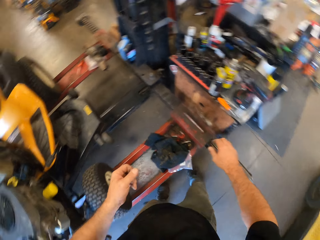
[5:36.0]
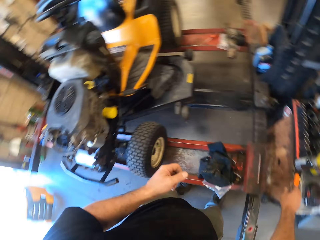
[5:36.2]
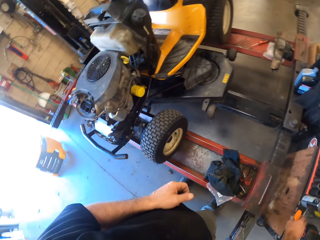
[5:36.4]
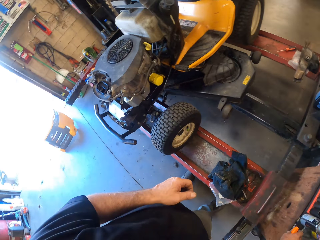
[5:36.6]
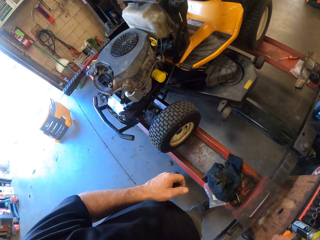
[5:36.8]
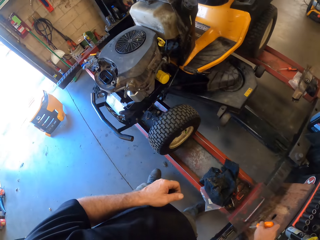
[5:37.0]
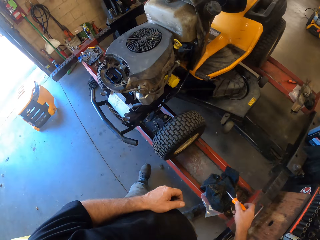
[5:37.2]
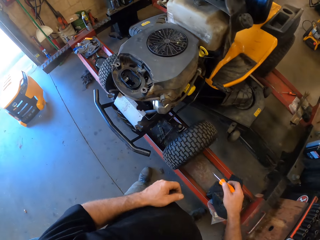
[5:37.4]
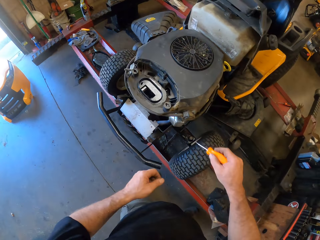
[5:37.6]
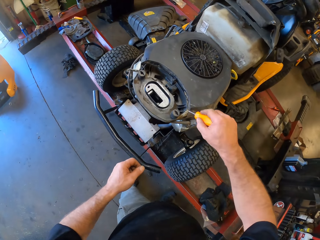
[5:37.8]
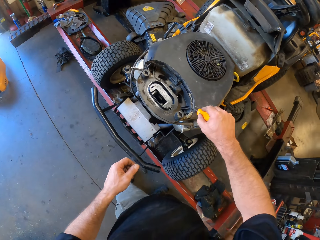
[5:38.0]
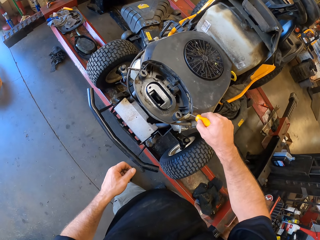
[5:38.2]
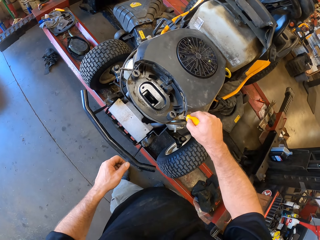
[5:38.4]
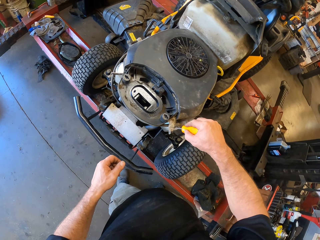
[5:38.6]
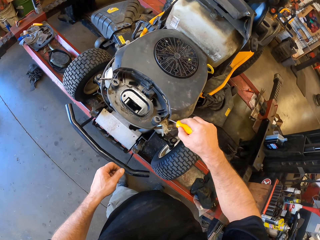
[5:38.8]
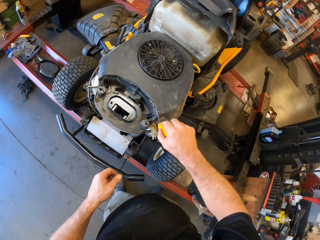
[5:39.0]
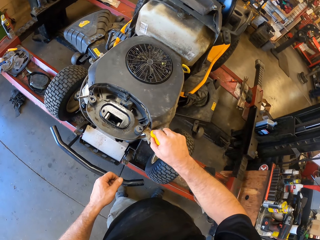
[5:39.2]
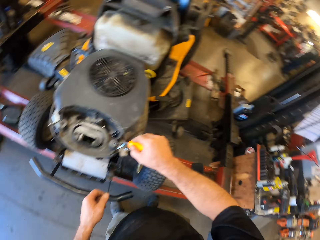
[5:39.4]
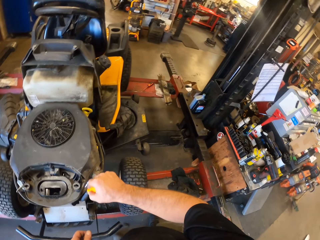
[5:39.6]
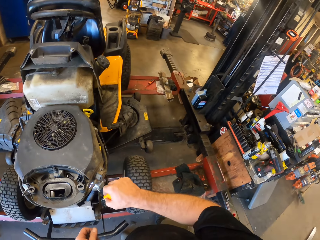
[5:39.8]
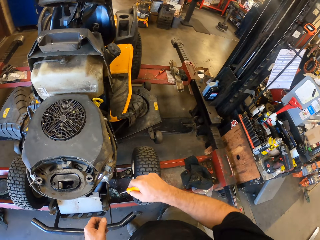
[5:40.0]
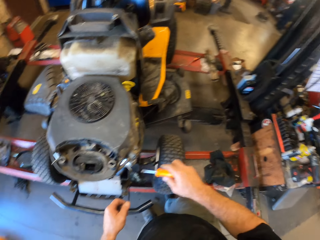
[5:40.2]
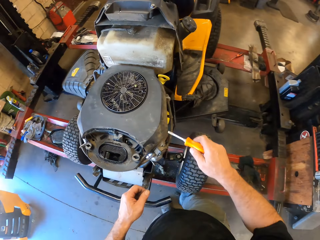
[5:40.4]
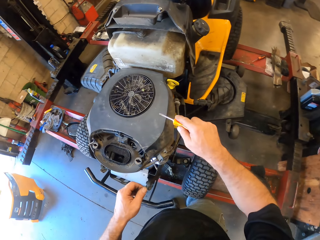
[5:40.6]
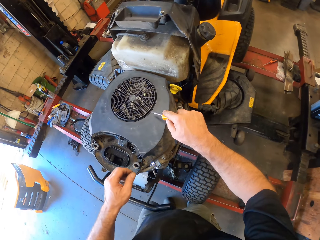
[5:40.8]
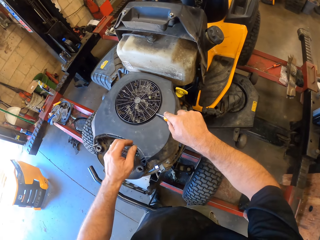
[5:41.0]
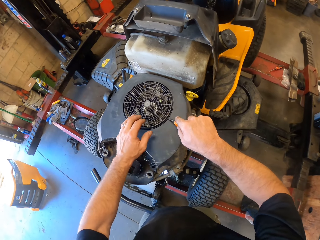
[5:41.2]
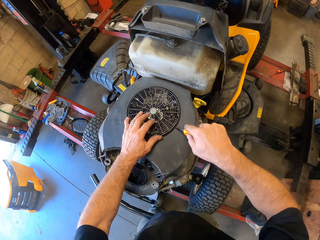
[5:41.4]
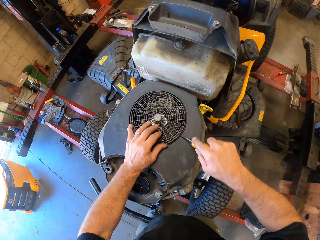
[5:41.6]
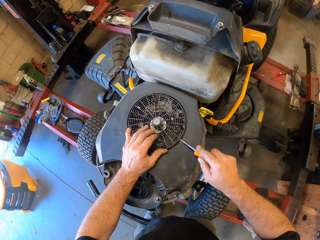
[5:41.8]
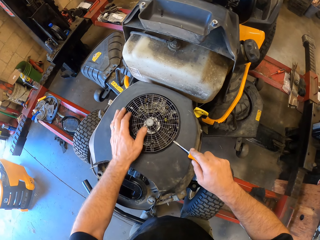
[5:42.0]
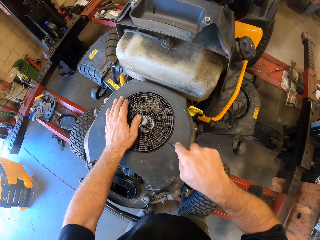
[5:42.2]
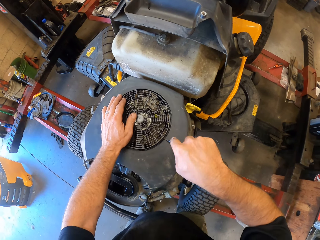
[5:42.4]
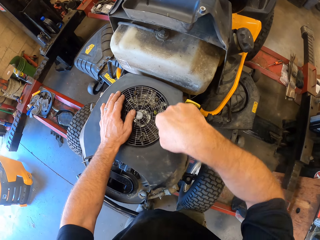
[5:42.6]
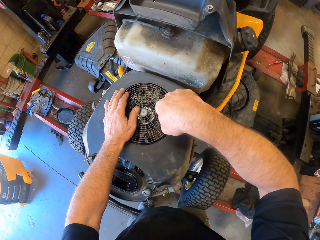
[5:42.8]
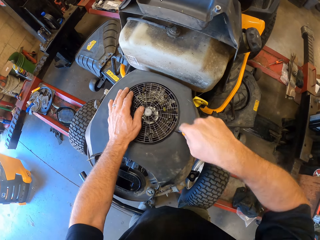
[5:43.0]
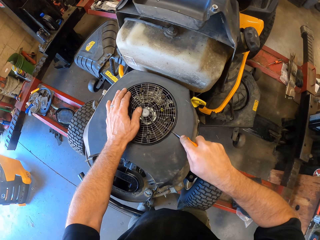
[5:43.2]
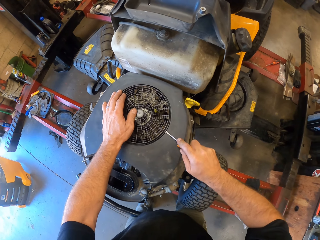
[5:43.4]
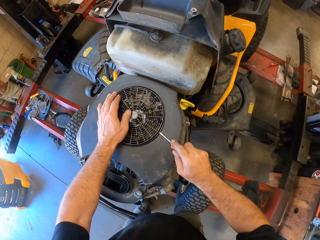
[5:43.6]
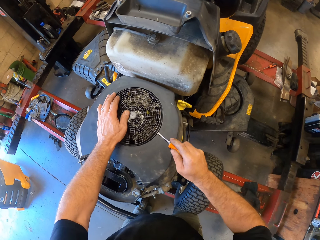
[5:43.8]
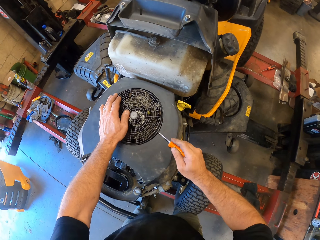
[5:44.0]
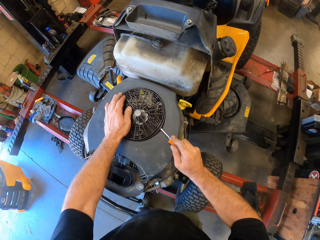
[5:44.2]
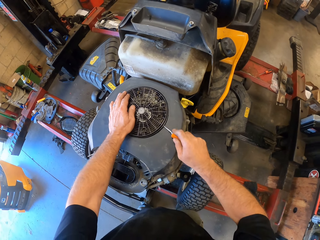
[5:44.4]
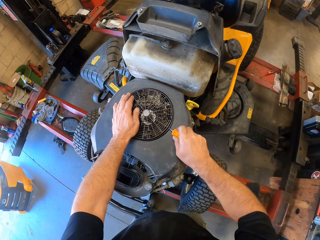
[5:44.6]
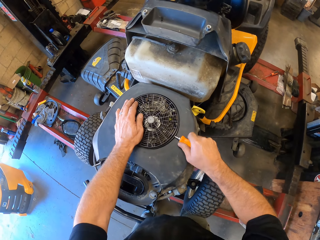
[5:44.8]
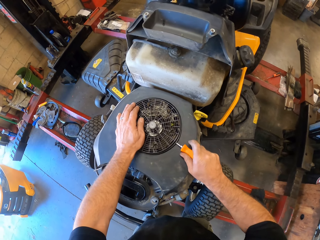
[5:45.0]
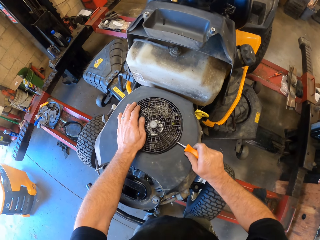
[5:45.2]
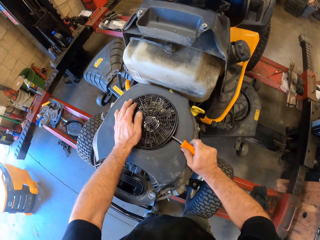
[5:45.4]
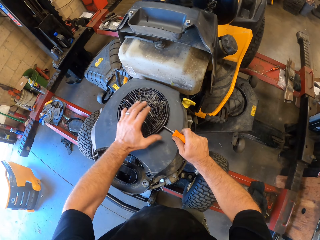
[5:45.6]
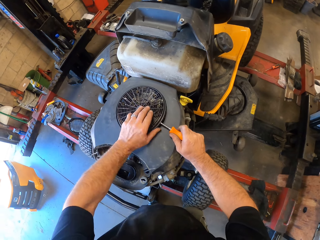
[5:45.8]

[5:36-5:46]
The camera wearer picks up a screwdriver from a table with his right hand. He removes dirt from the engine with the screwdriver in his right hand. He removes a covering net of the engine of the lawn mower with the screwdriver in his right hand.

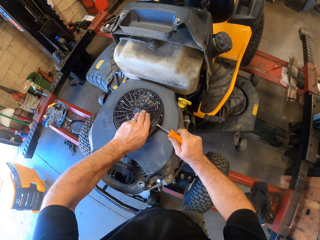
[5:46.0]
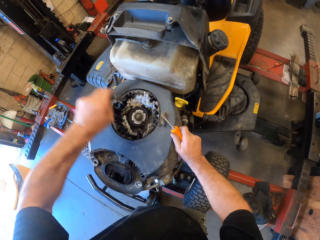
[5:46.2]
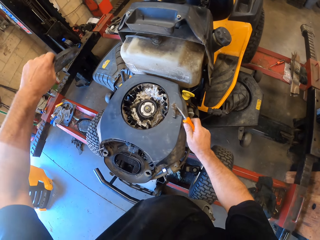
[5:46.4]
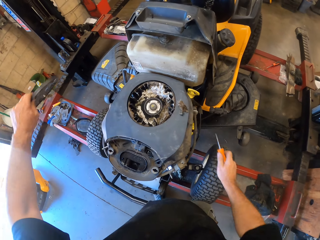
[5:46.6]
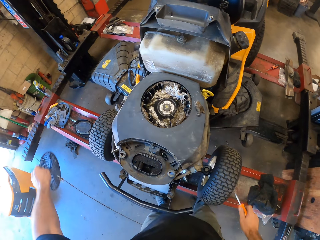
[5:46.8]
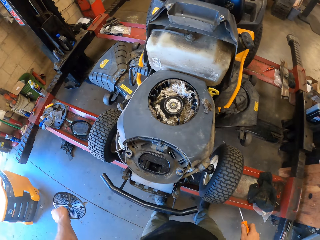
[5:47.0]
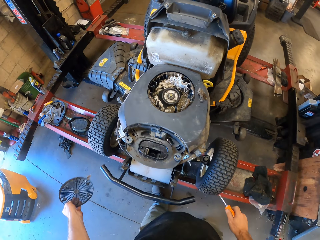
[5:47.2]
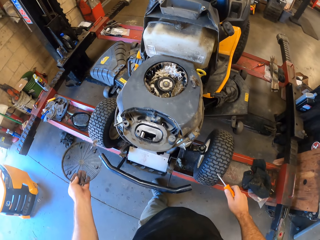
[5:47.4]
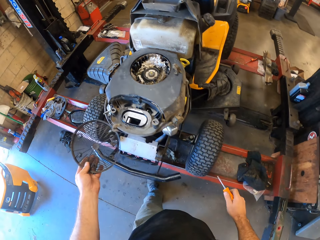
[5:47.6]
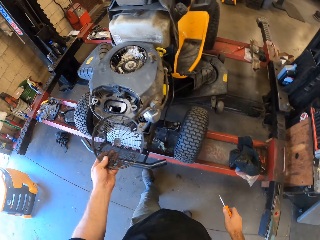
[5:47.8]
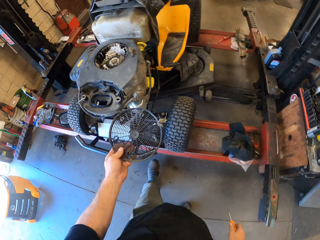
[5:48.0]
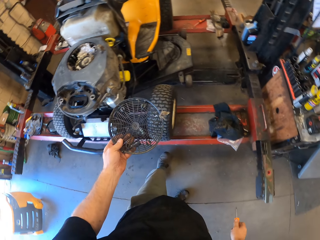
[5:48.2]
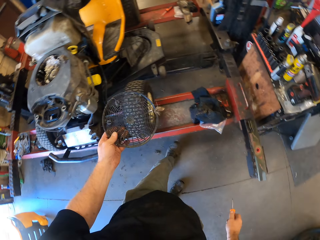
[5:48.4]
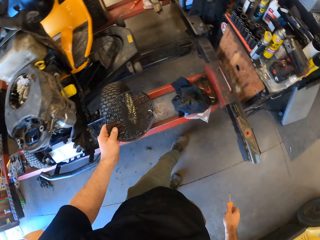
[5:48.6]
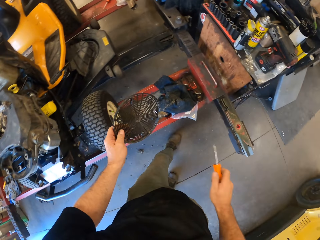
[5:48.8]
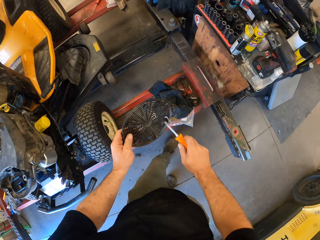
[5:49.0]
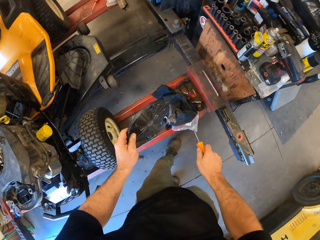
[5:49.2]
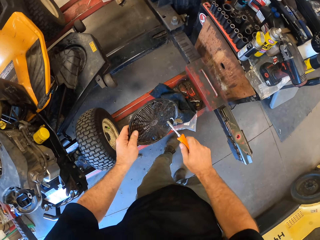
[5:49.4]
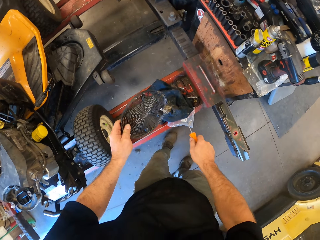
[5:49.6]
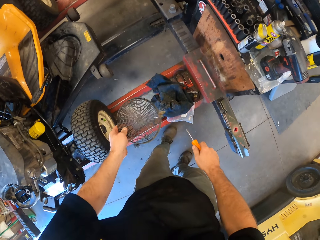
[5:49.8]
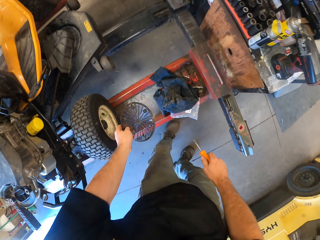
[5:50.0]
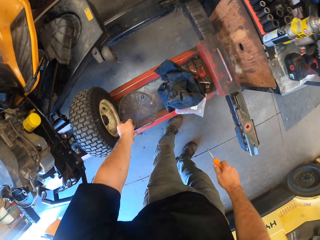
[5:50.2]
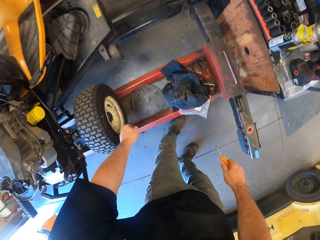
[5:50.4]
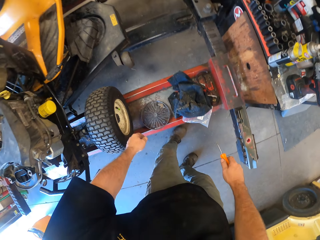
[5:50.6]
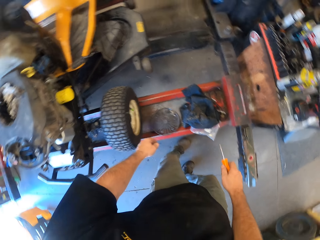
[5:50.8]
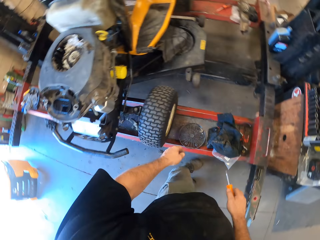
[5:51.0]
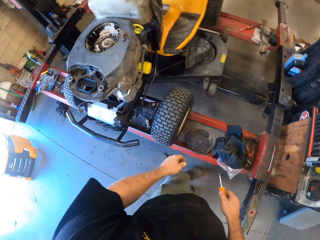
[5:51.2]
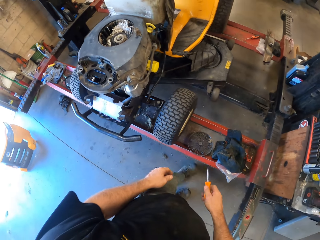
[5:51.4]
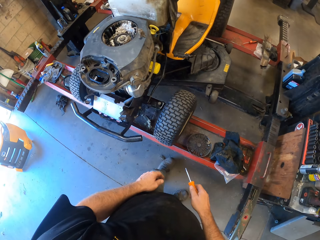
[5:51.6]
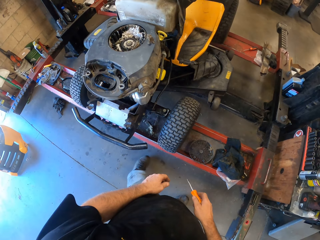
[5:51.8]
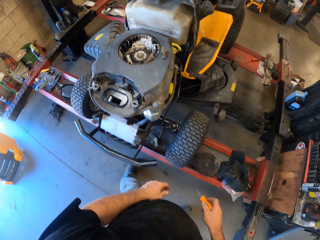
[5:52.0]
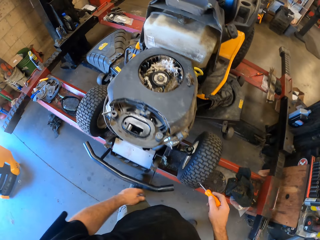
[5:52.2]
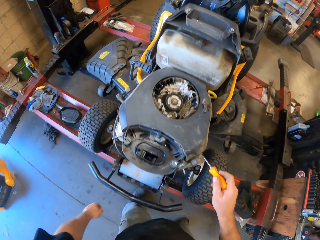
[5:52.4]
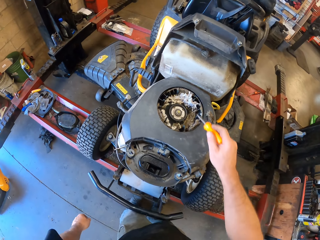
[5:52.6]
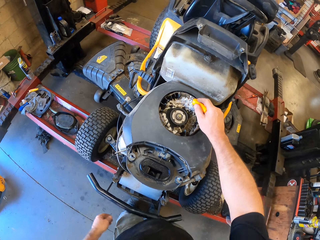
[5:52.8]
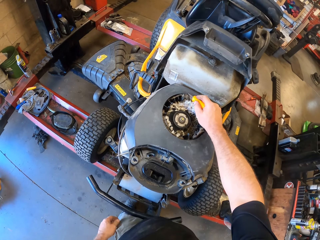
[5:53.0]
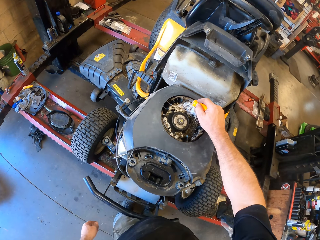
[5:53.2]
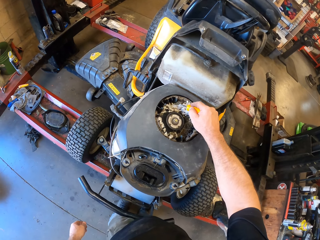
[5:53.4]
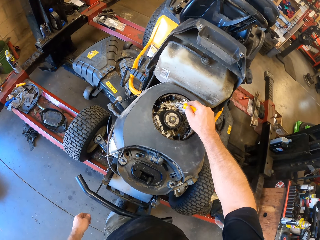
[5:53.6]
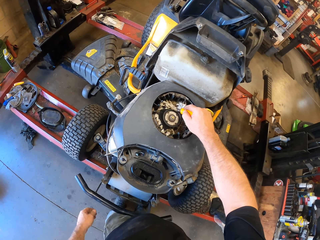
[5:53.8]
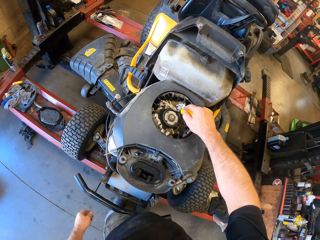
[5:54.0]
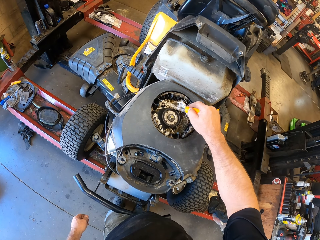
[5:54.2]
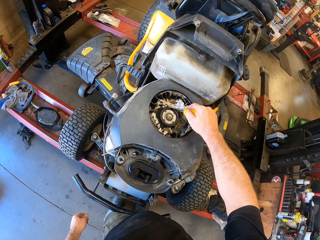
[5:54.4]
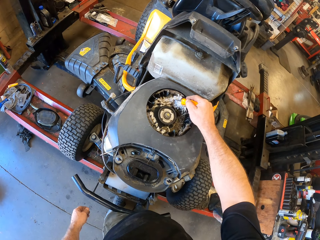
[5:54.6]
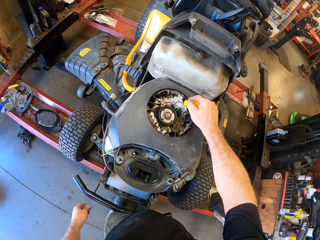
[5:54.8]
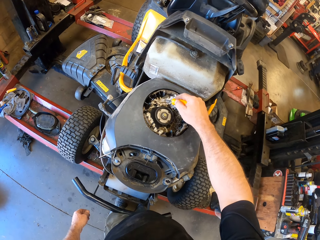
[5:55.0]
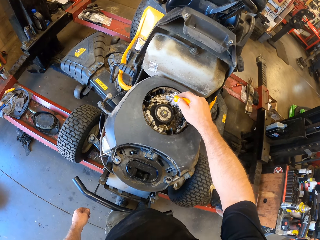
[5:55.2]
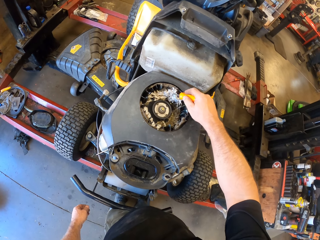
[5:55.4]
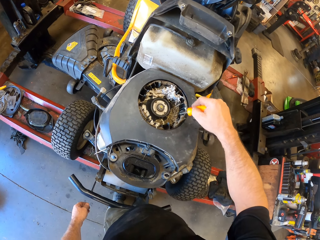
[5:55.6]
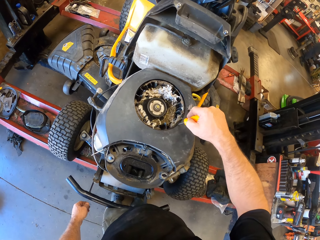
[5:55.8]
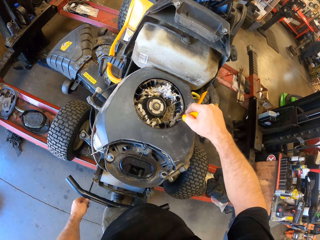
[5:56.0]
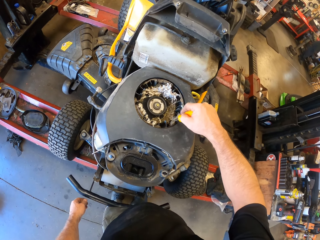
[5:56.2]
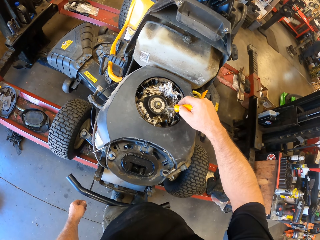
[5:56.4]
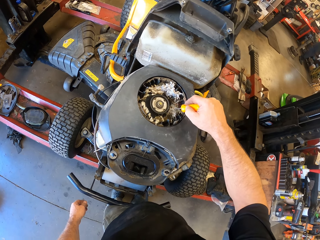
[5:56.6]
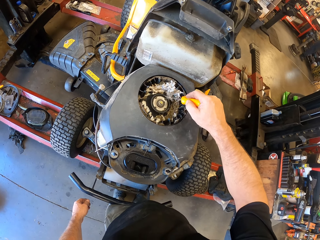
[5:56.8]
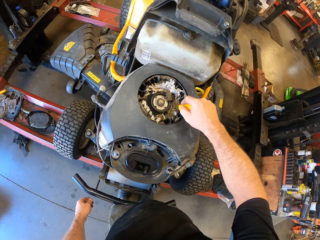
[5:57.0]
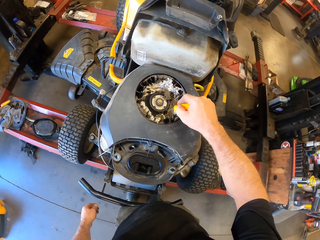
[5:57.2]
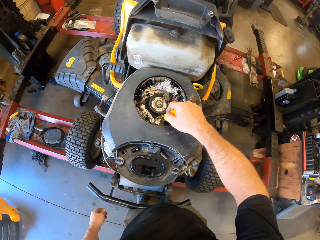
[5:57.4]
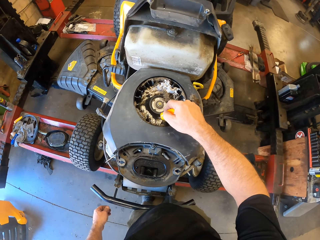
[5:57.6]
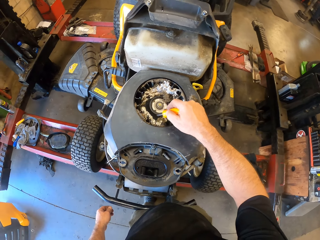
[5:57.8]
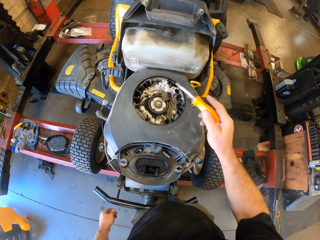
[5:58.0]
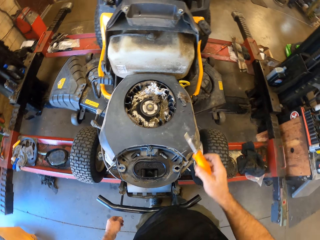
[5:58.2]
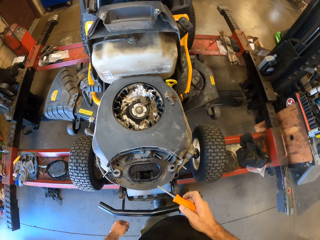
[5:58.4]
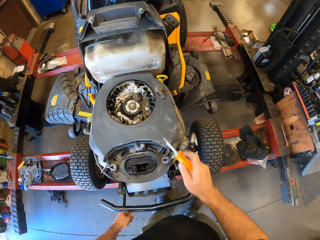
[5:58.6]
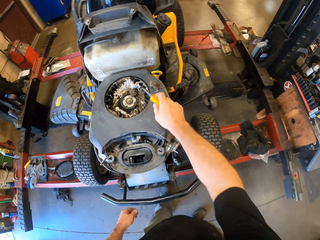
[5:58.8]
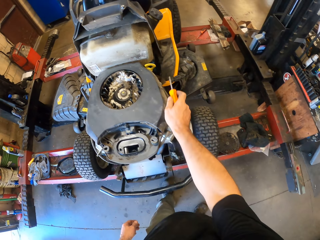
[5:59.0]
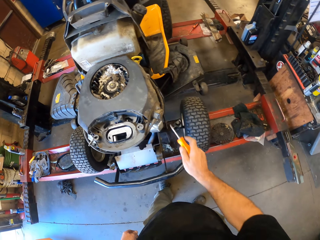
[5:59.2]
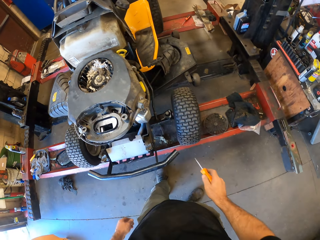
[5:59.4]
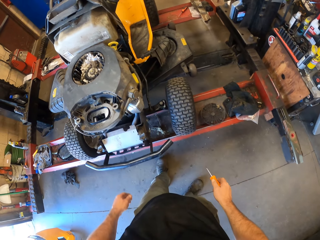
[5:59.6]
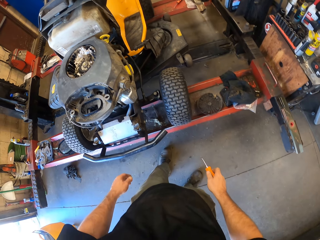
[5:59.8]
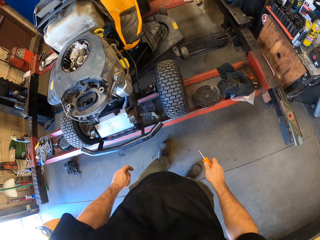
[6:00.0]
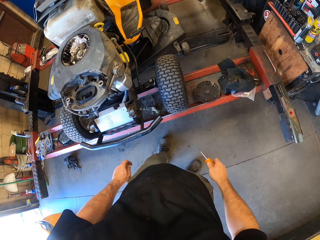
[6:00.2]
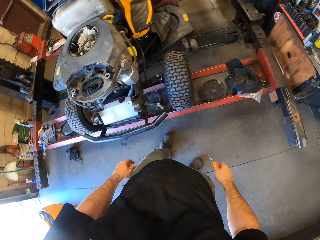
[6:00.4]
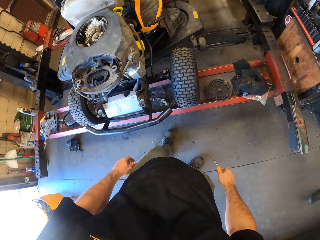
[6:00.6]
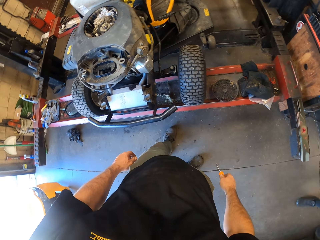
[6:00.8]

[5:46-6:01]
The camera wearer removes dust on the engine part. He hits the dirt on the net of the engine with the screwdriver in his right hand. He drops the net of the engine on the rail with his left hand. He touches the dirt in the engine of the lawn mower with the screwdriver in his right hand. He aligns cotton wool in the engine. He removes the dirt on the engine of the lawn mower with the screwdriver in his right hand.
